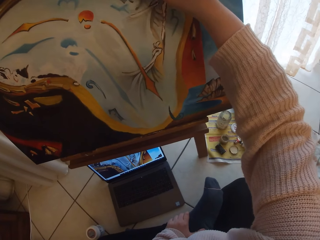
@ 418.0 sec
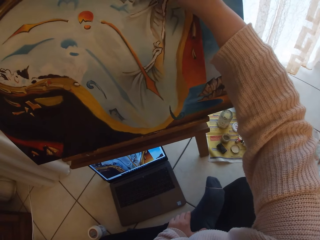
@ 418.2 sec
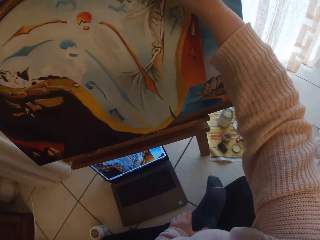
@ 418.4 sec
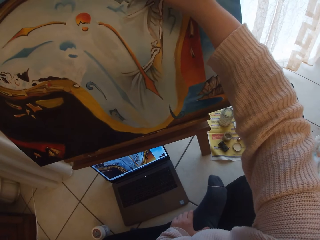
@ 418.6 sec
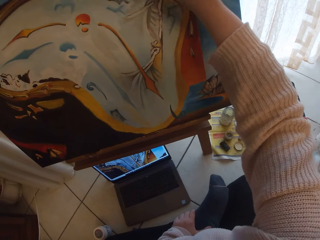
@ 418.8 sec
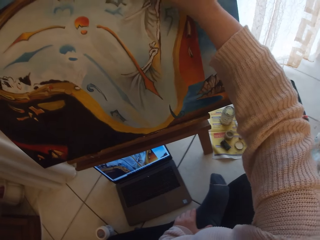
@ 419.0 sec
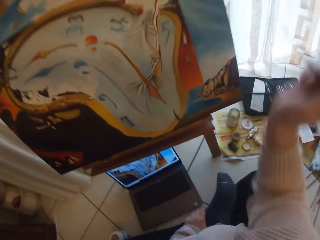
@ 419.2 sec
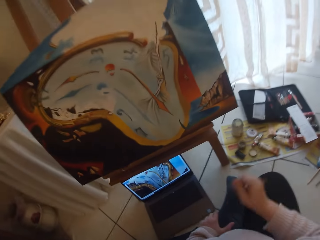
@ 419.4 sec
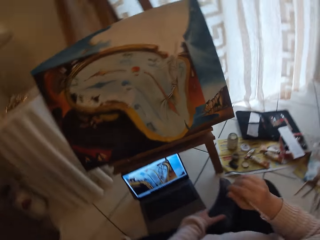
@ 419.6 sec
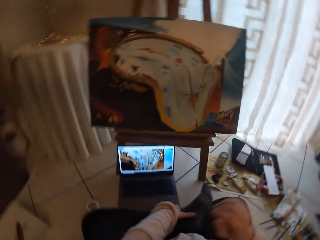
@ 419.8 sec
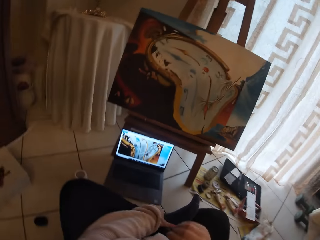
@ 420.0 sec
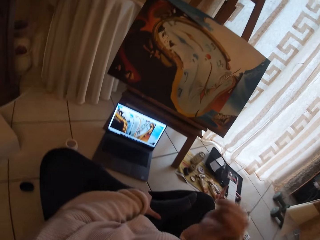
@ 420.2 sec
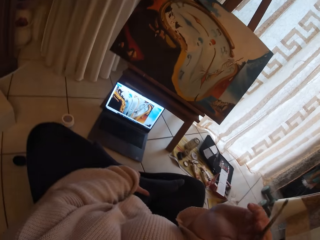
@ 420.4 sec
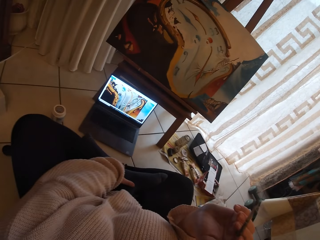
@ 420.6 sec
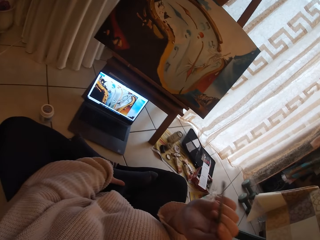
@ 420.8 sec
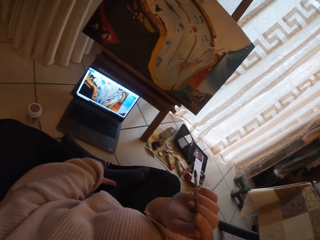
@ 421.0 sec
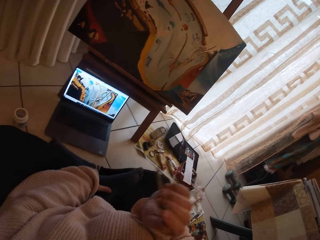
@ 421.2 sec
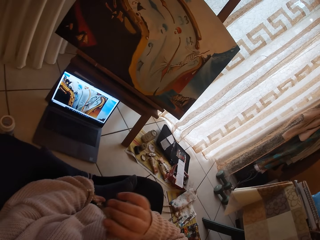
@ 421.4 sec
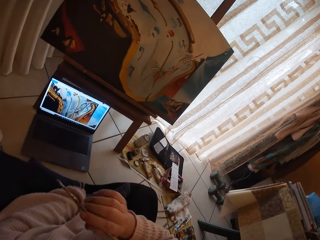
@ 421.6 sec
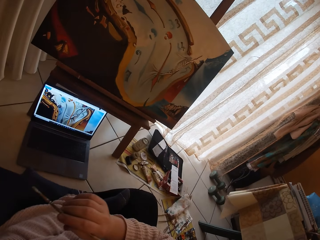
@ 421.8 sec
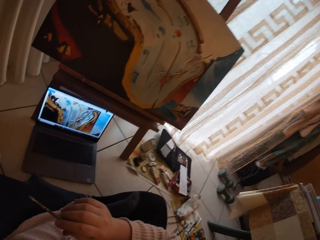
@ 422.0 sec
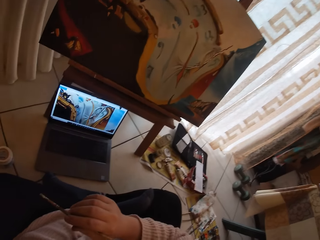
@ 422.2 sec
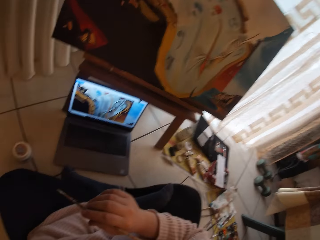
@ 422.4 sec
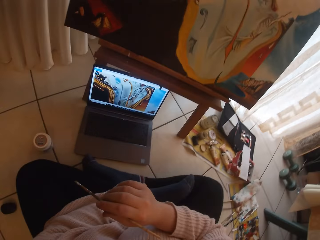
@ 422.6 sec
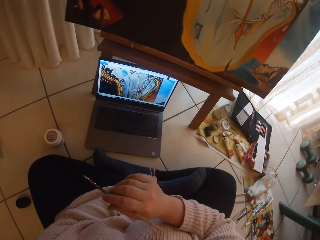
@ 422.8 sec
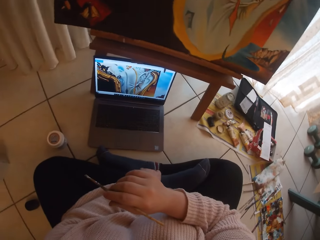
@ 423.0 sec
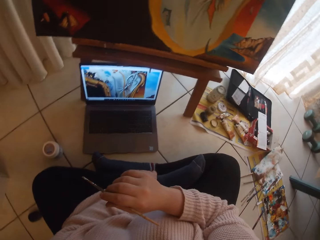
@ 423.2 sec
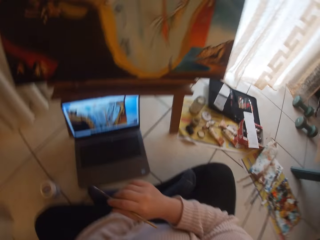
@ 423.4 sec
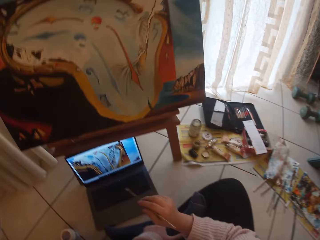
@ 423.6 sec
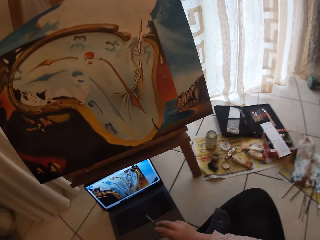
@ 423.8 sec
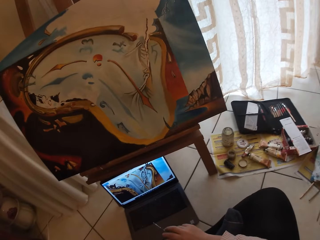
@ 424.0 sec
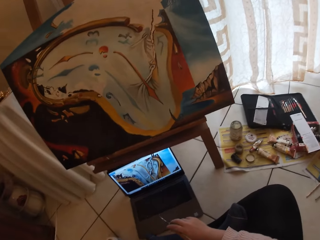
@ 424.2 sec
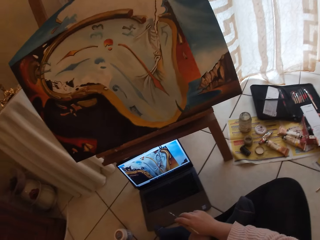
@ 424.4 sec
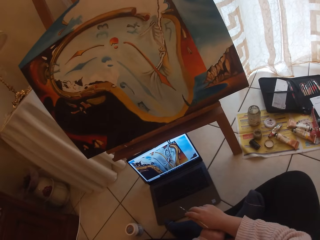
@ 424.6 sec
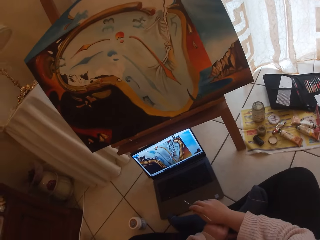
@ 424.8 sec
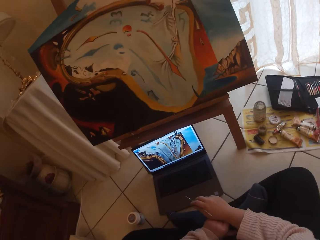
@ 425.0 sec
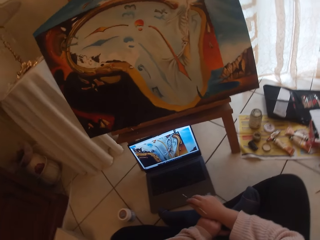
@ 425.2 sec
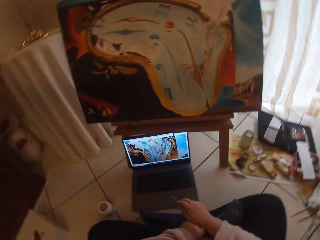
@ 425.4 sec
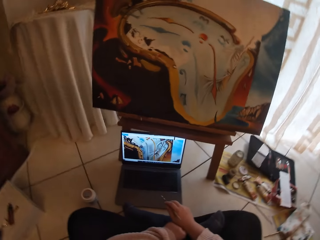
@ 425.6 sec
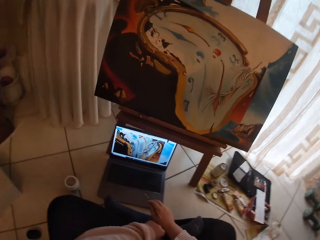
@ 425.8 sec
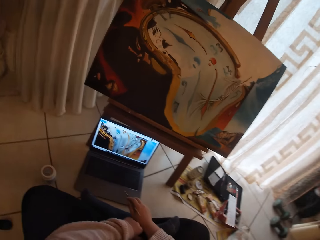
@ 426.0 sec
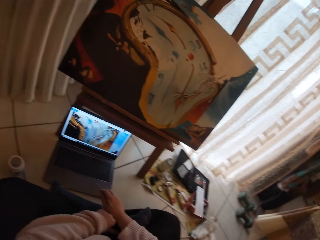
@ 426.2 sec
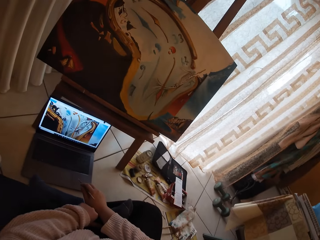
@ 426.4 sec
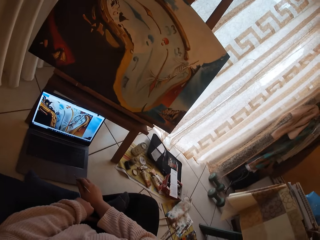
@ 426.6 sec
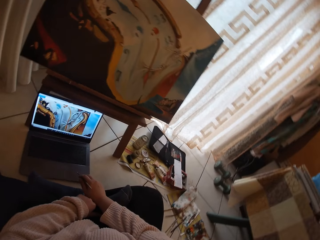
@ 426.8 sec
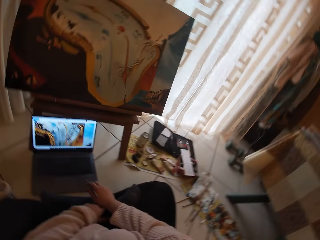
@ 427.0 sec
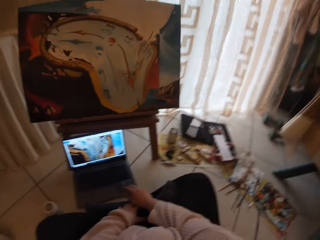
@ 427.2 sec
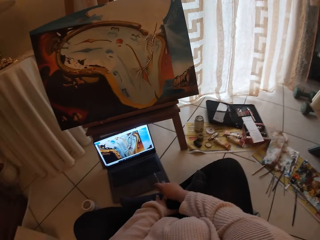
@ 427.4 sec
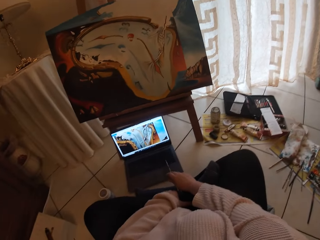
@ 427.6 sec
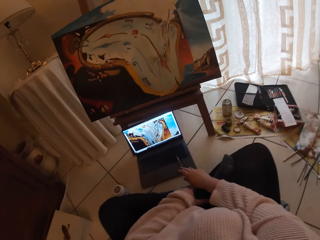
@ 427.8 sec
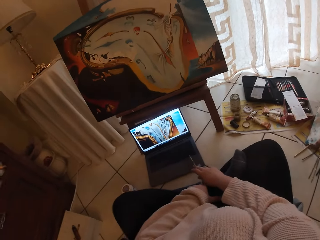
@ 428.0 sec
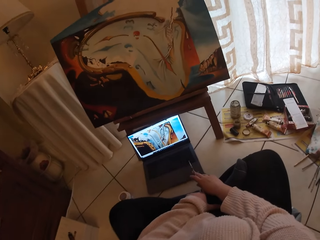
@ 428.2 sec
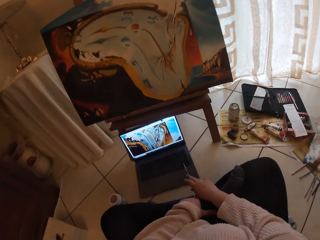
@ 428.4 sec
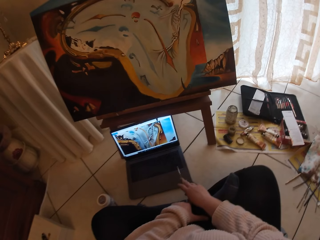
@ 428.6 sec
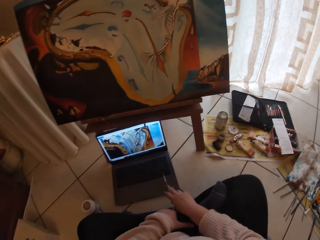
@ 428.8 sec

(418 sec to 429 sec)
The camera wearer moves the hand off the board. They move the art brush in the right hand in the air. They point at the laptop with the brush.

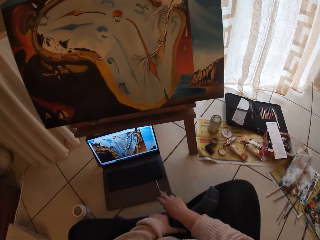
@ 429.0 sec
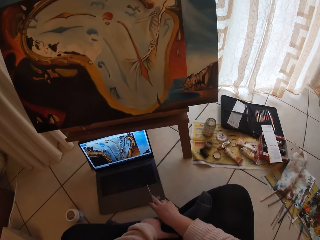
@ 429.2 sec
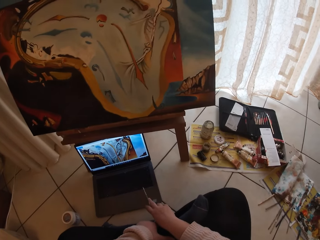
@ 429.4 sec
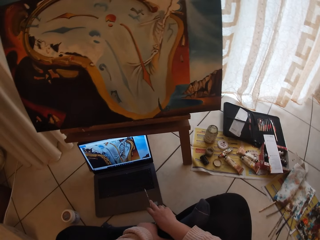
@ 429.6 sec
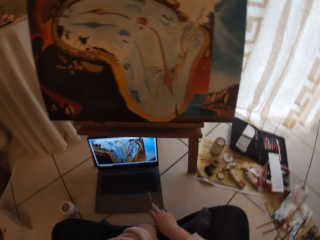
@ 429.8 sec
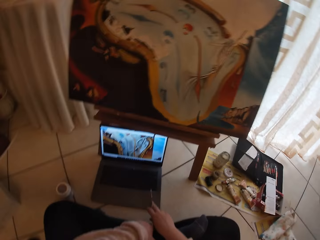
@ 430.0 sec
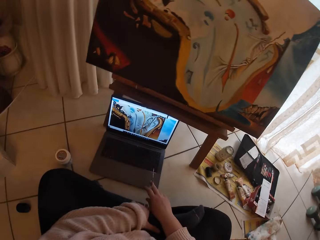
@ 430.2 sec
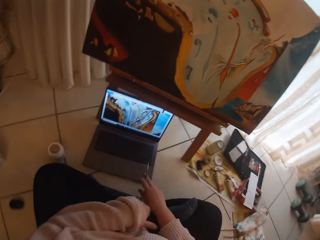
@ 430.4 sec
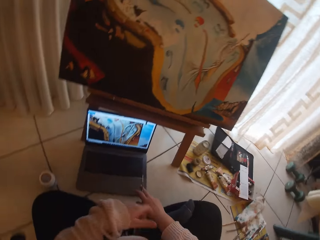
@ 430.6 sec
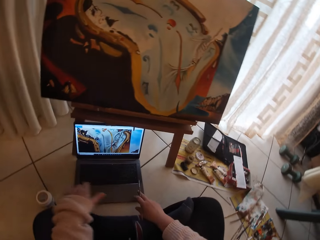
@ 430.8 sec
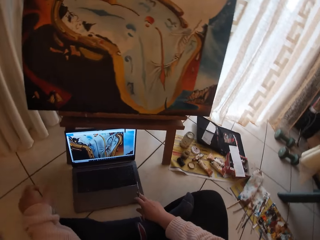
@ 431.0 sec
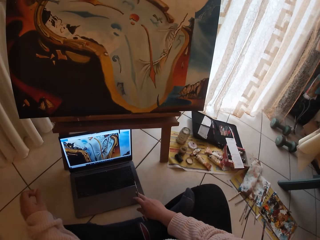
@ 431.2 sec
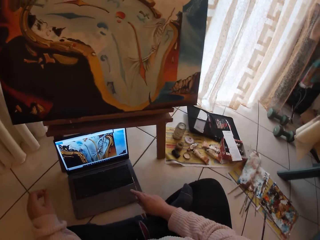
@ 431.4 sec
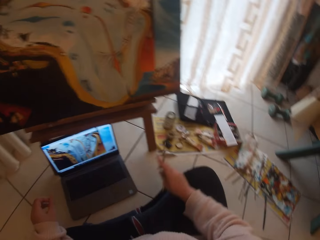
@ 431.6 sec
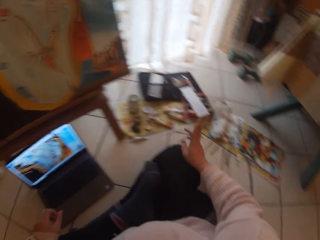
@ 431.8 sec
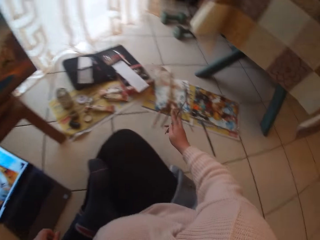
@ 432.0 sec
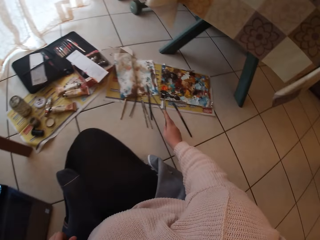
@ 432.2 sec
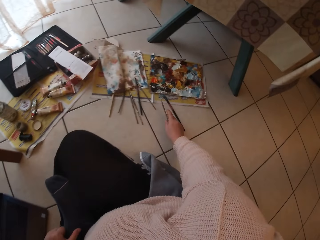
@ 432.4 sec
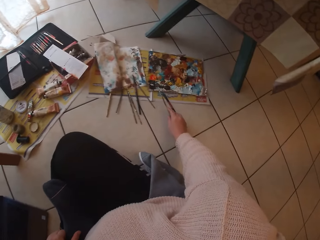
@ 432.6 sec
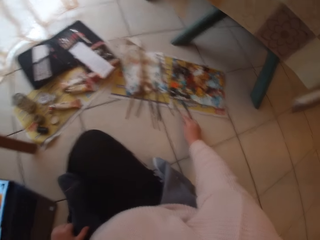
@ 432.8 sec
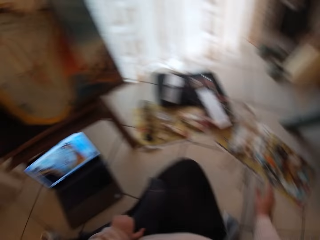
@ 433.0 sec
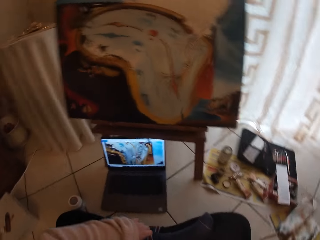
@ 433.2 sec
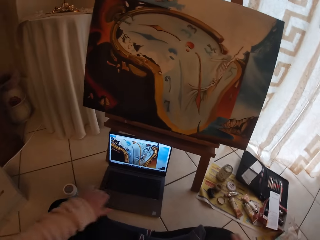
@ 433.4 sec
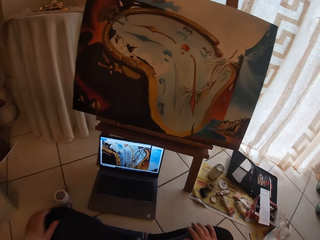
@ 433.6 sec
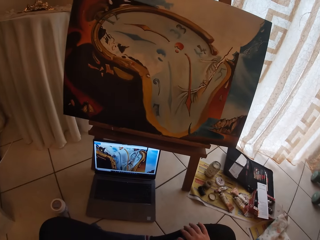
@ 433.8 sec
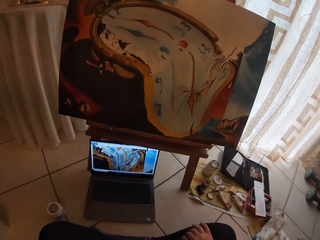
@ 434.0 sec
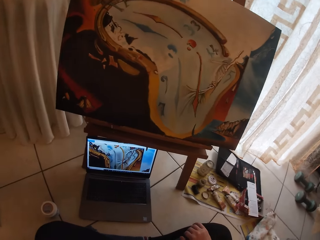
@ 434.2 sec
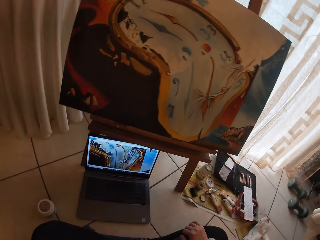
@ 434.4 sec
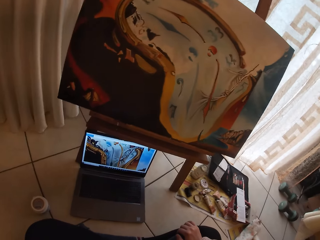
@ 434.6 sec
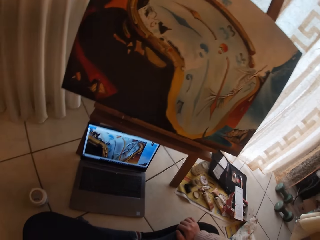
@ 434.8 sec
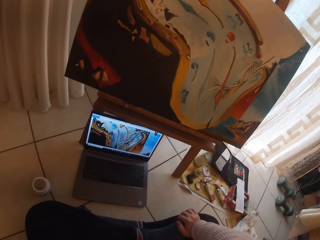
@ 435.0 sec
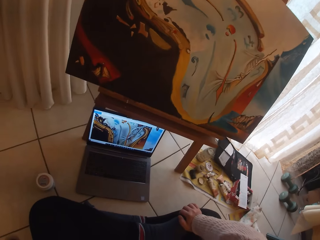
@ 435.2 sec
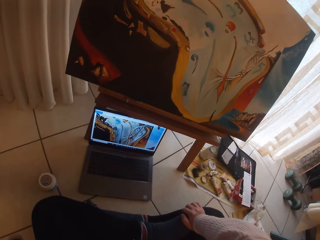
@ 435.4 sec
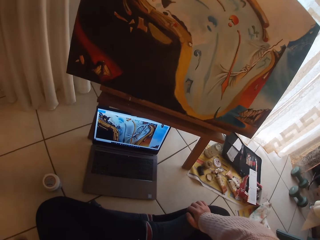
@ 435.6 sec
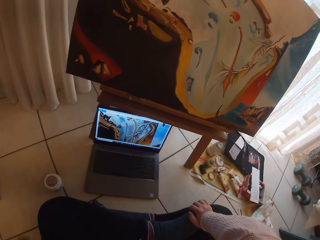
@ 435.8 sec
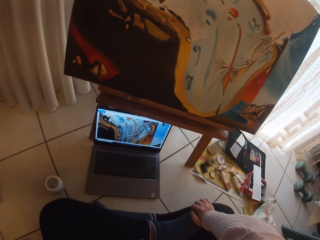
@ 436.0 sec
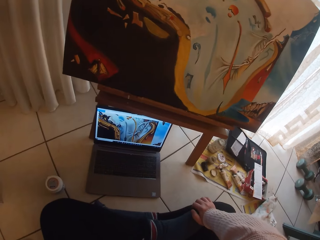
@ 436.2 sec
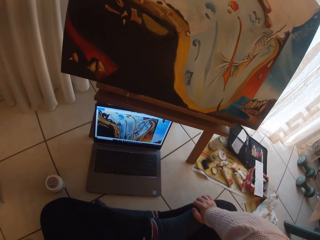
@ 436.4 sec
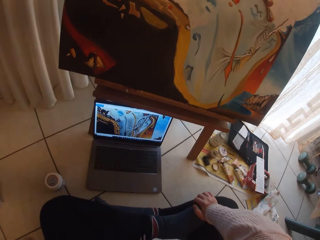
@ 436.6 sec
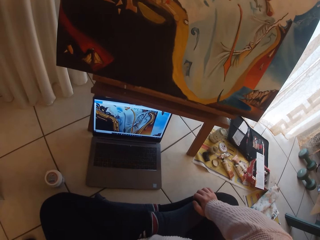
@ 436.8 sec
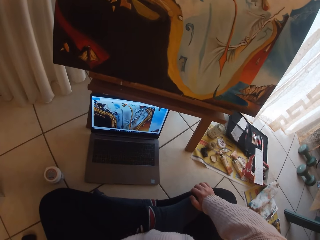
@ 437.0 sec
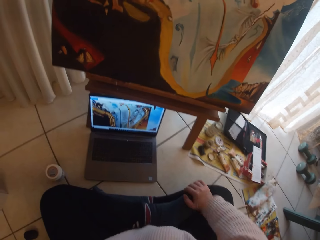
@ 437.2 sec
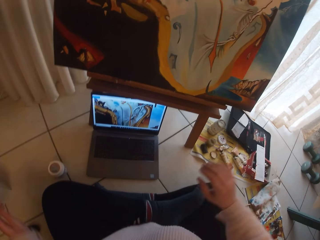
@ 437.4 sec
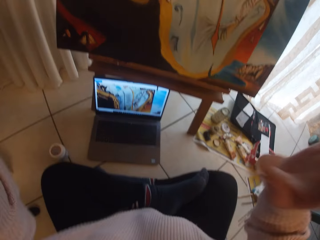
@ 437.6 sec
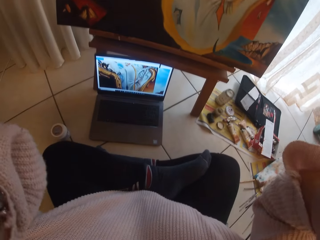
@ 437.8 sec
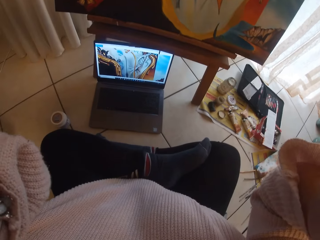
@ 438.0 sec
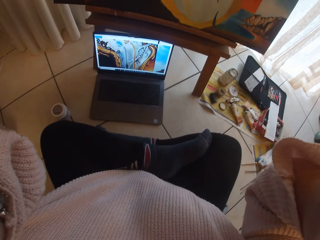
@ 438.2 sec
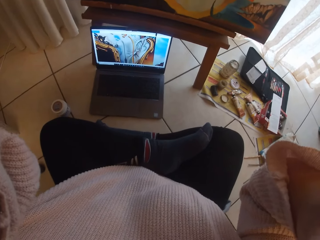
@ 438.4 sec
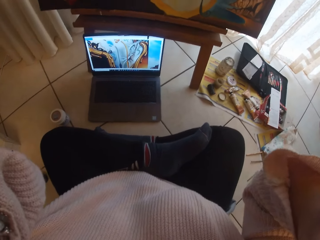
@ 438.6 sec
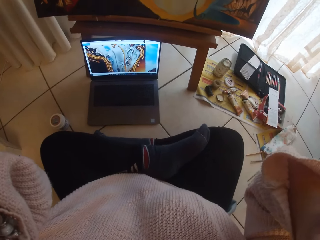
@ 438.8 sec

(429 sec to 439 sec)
The camera wearer moves the left hand. He stretches the art brush in the right hand towards the artist palette on the floor. He drops the paint brush on the stool. He turns to the board. He lifts his hands to his head. He touches his glasses. He fixes the camera on his head.
